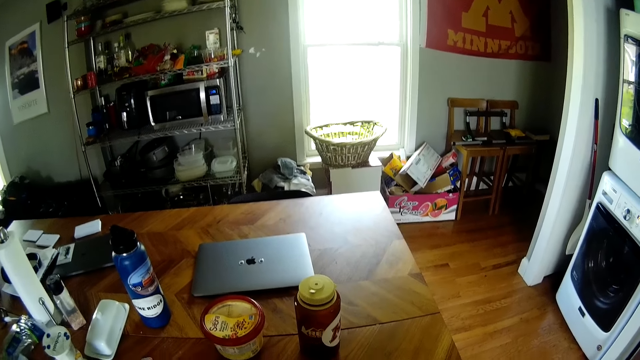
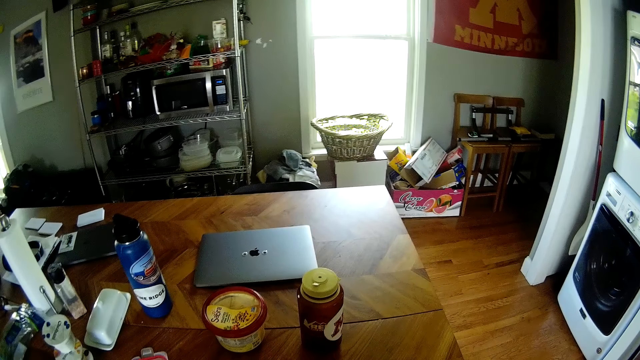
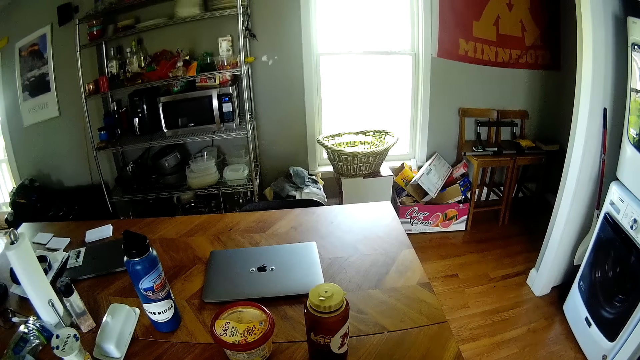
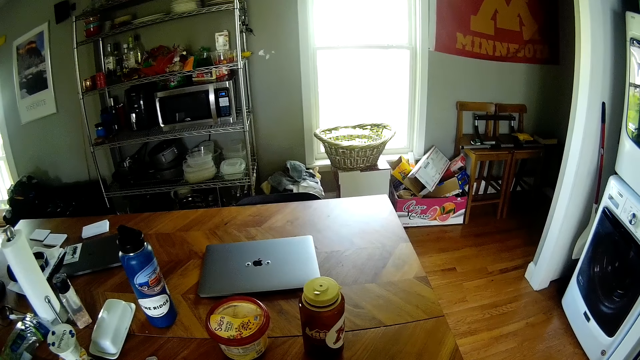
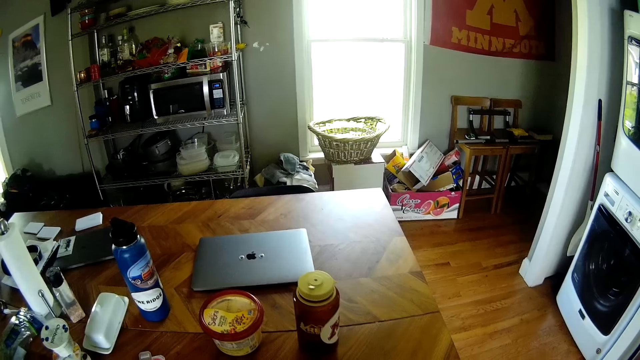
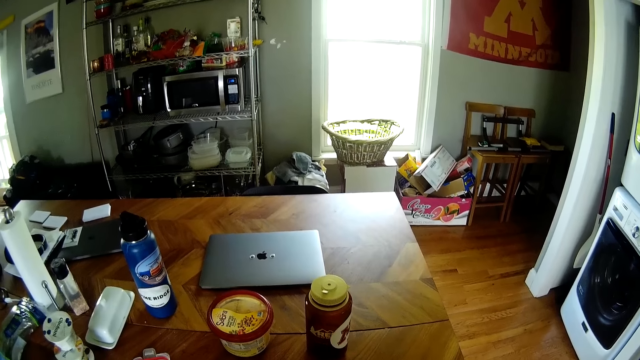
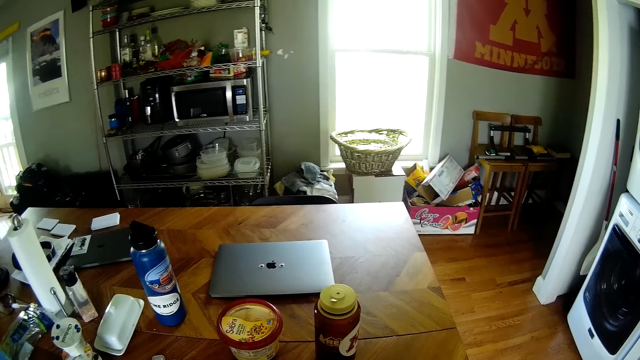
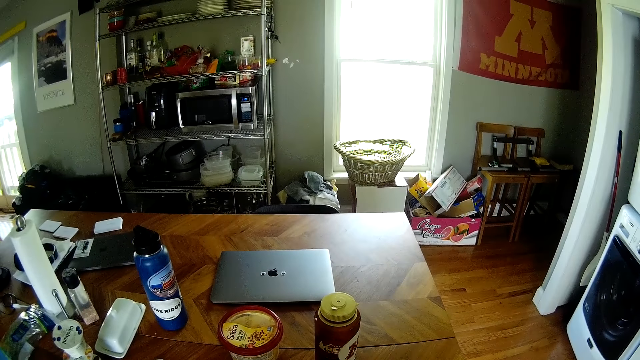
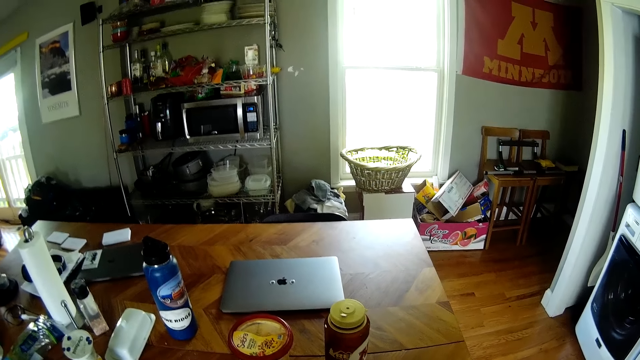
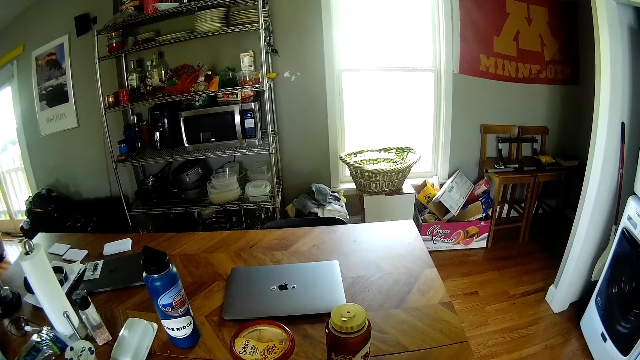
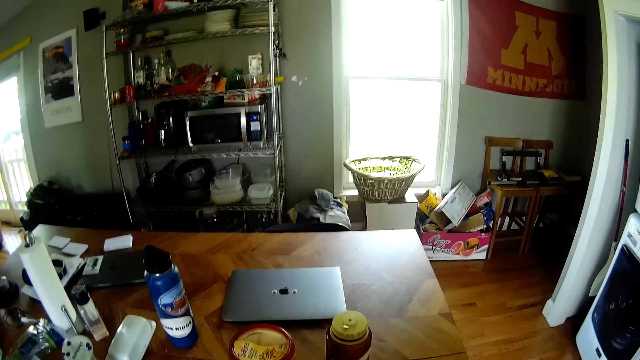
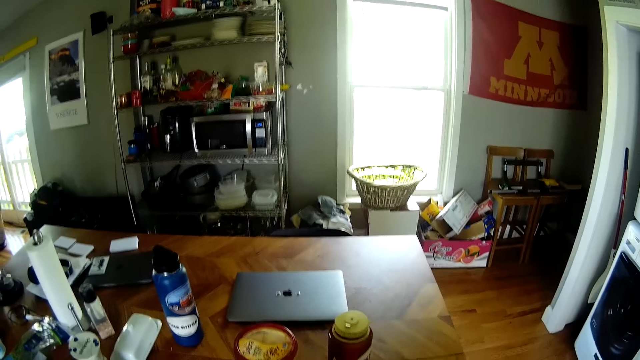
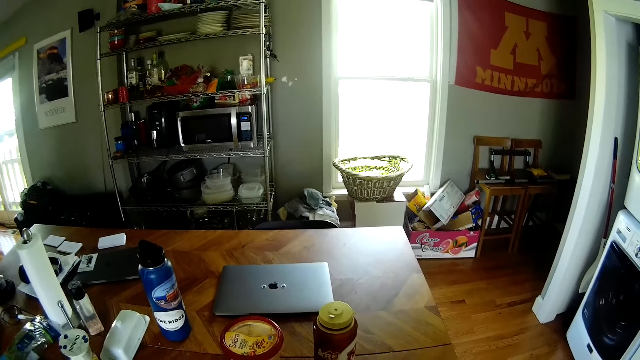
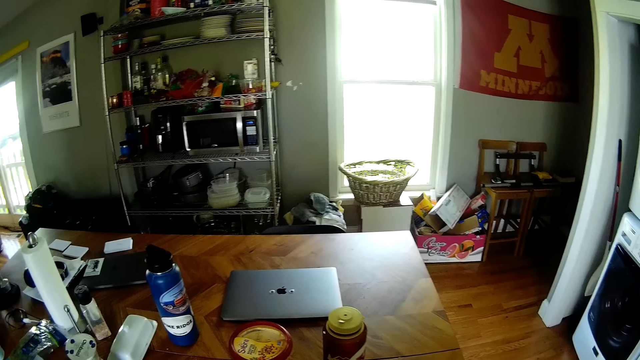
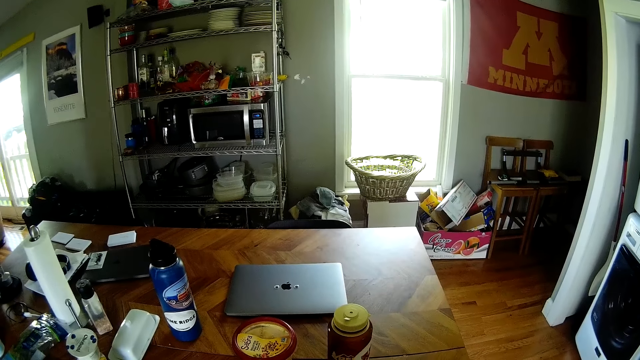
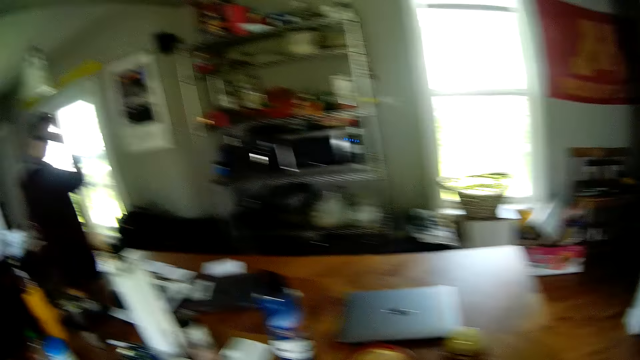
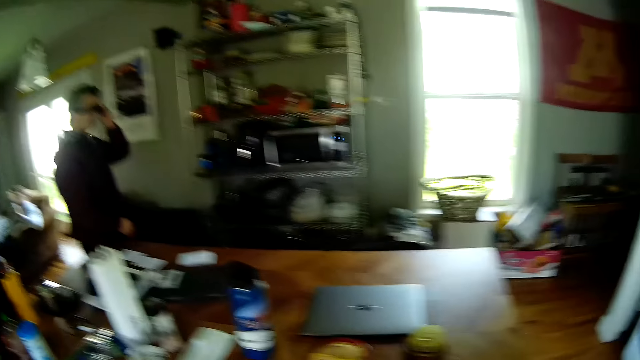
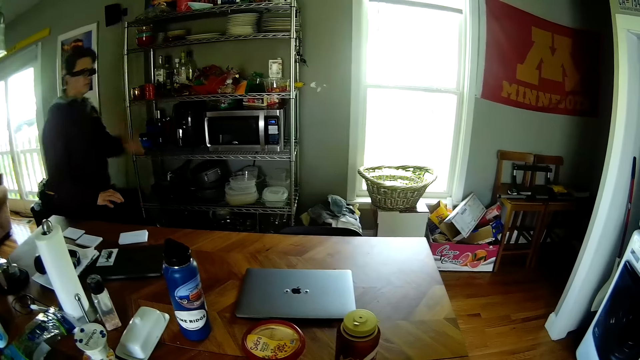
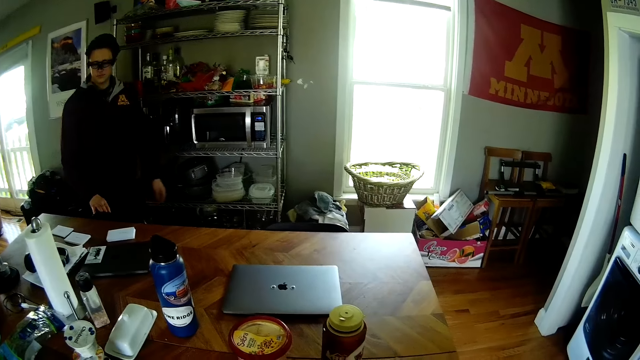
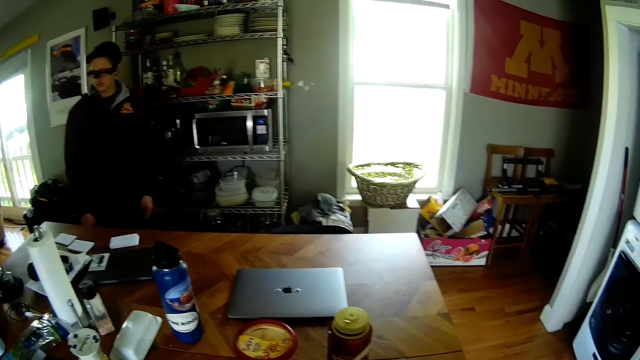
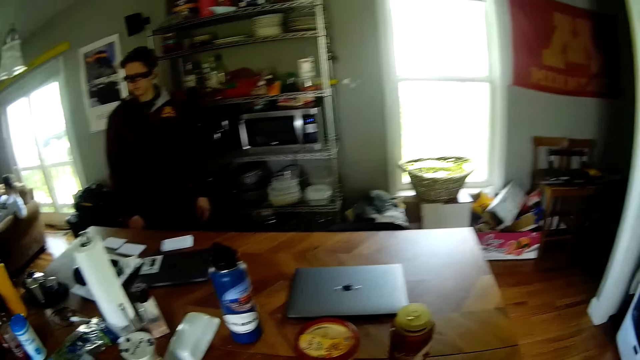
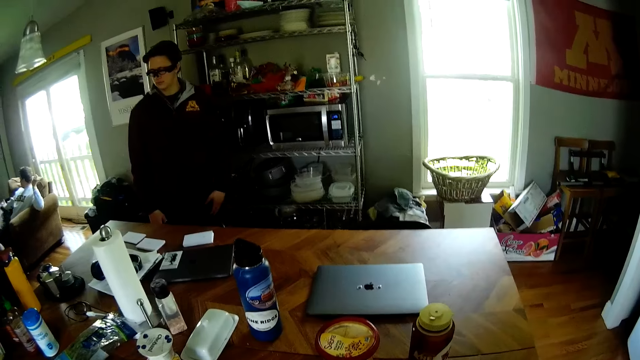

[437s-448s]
The camera wearer converses with a man. The man touches his glasses with his left hand. The camera wearer looks around the room. The man walks around the room.

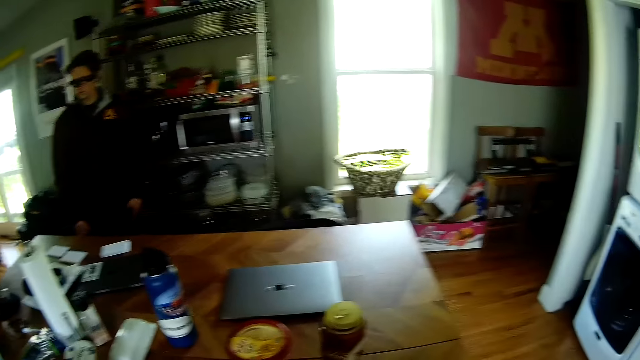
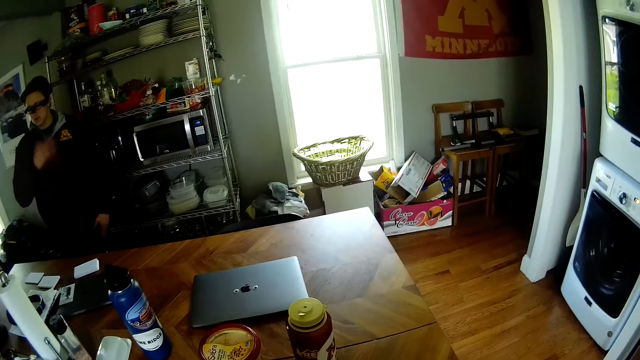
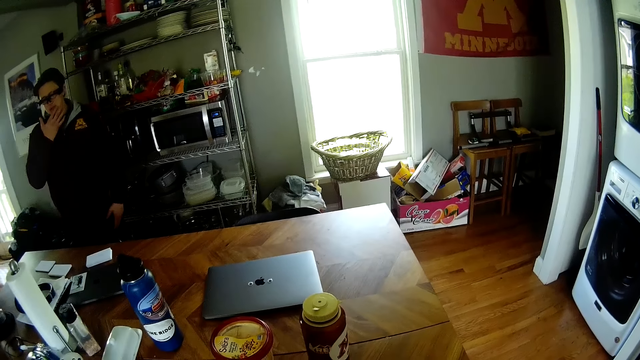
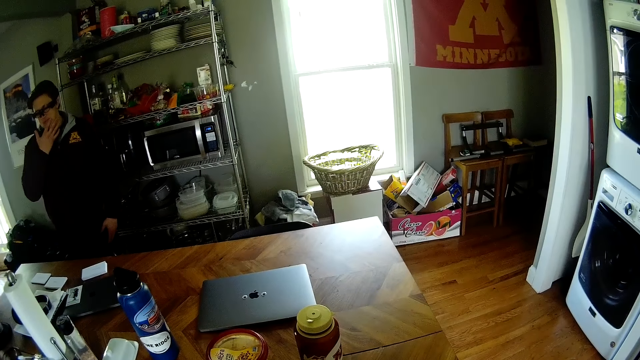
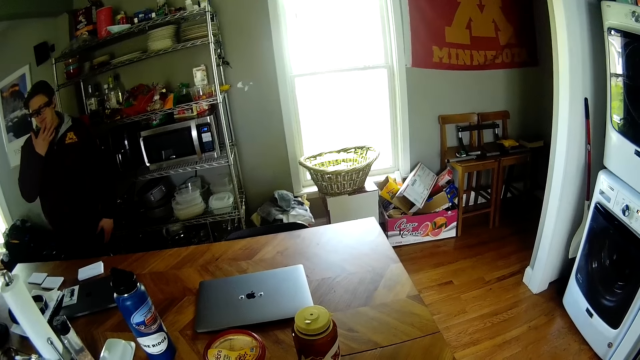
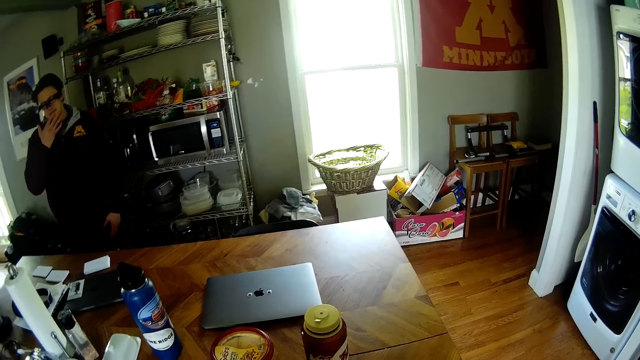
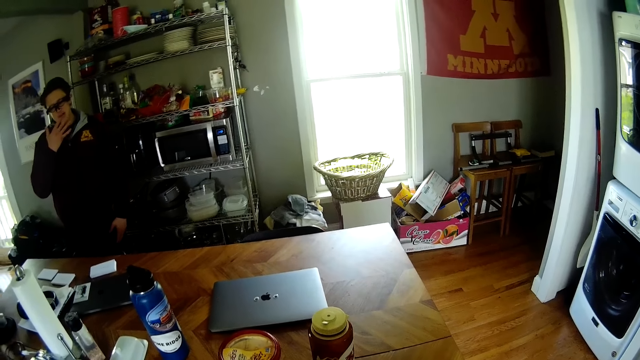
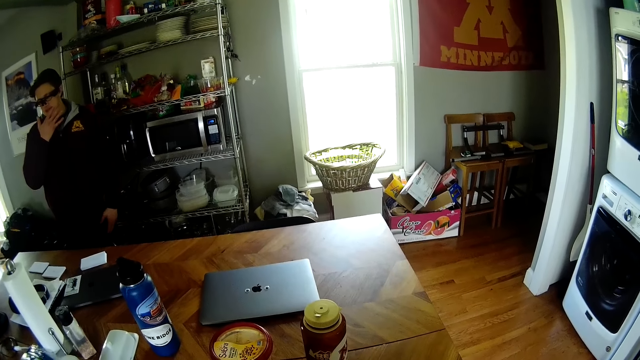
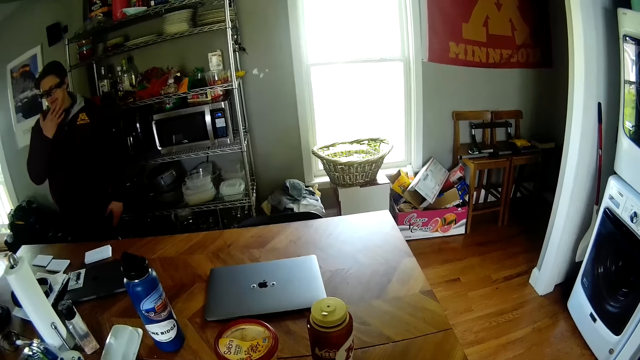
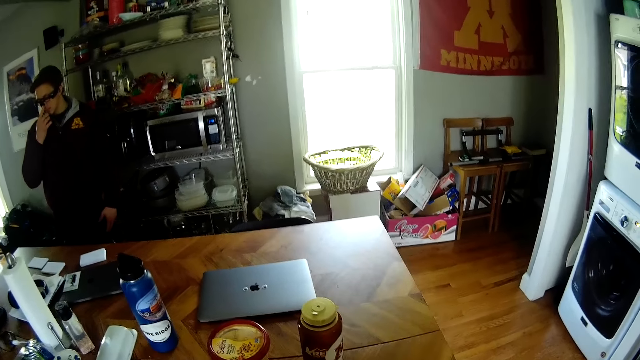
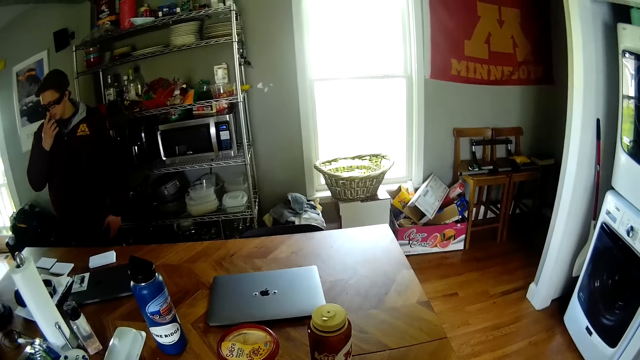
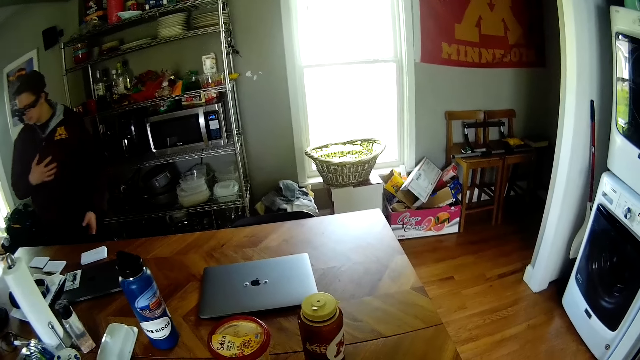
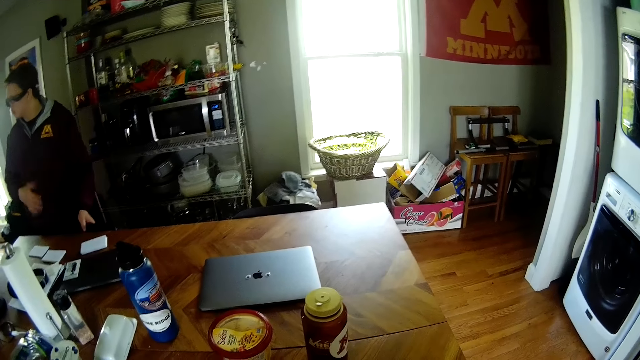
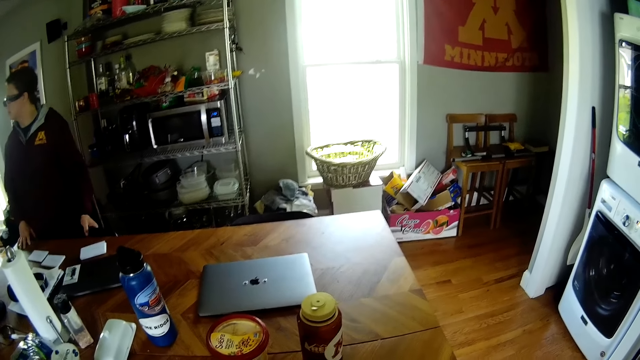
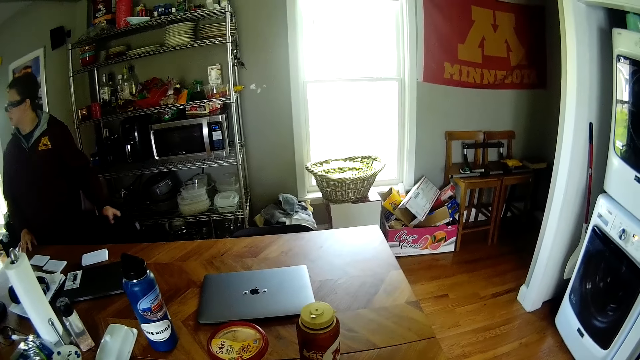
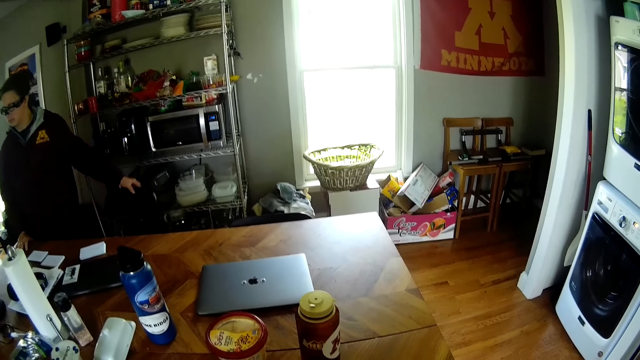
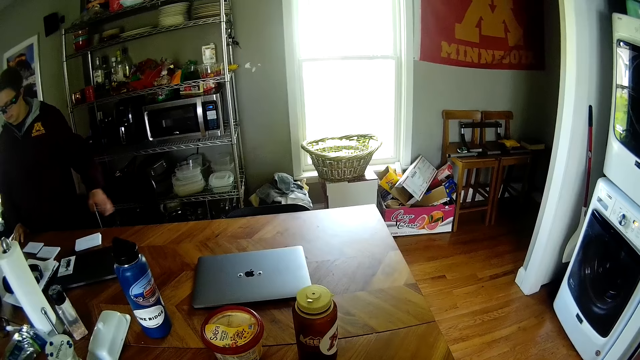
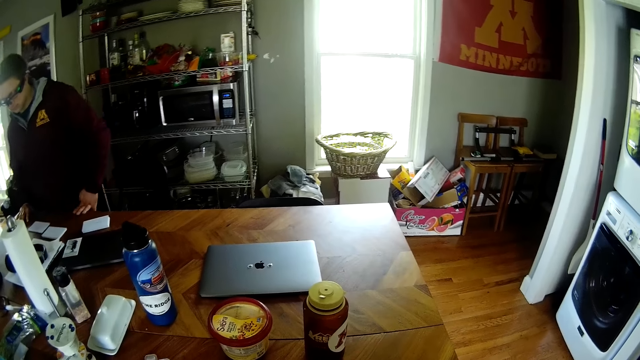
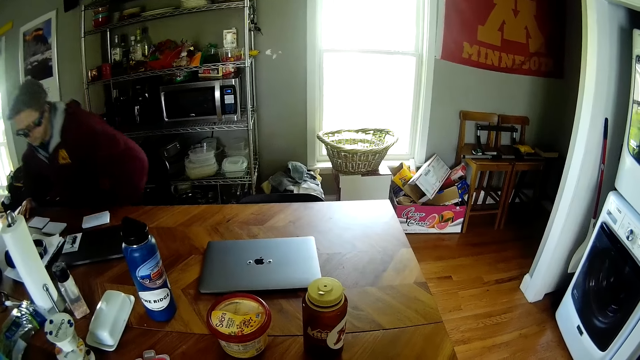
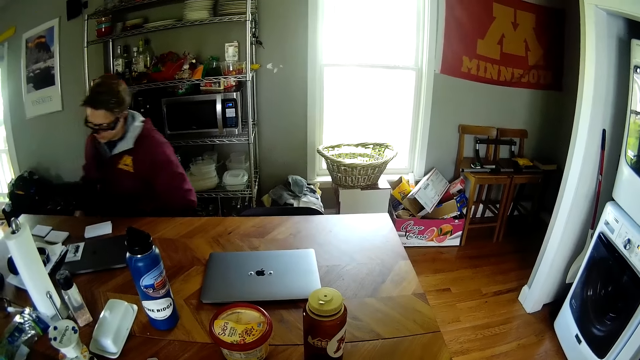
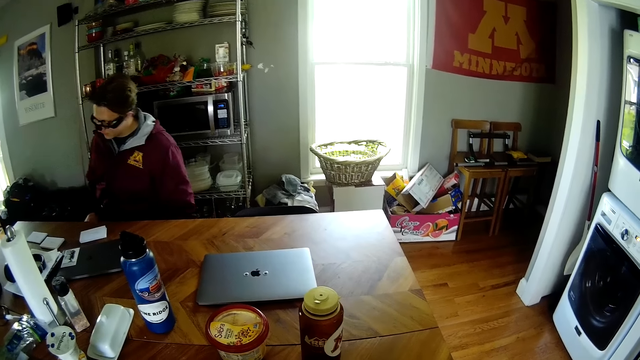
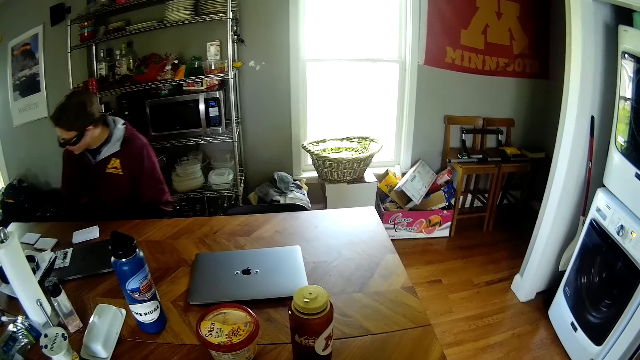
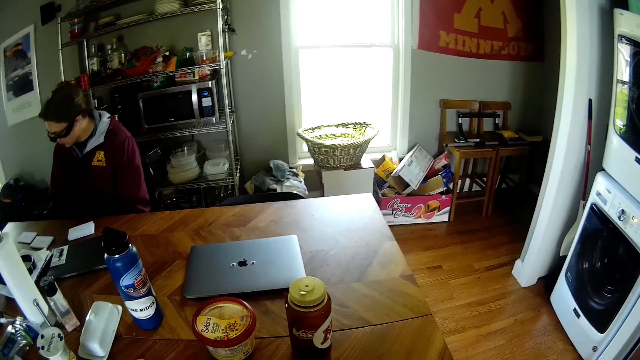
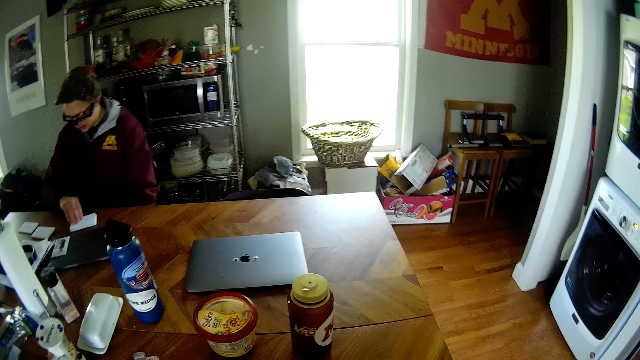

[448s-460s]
The man scratches his chin with his right hand. The man lifts his hand and wipes his mouth. The man holds the table. The man pulls out a chair under the table with his left hand. The man pushes the chair. The man sits on the chair.
